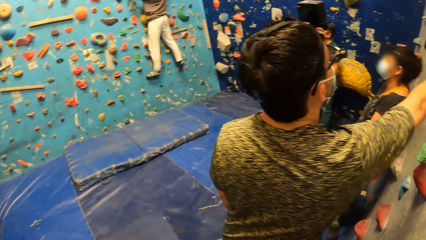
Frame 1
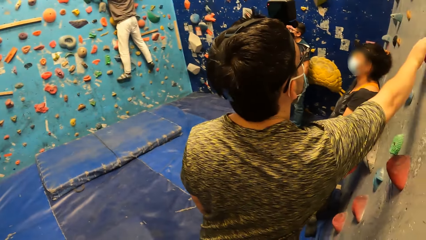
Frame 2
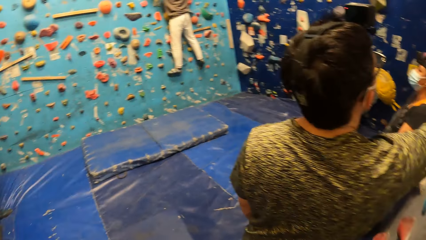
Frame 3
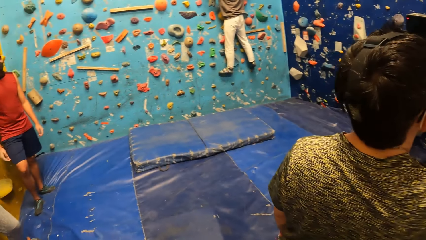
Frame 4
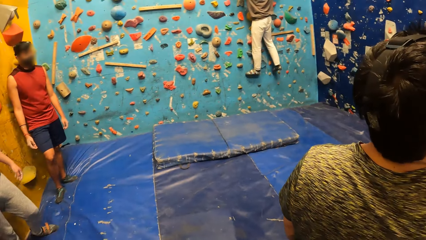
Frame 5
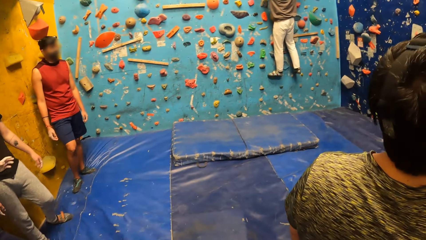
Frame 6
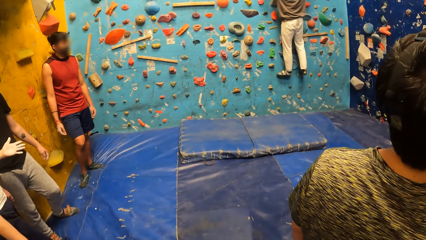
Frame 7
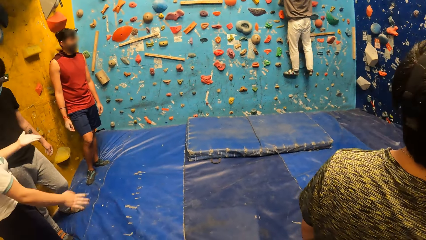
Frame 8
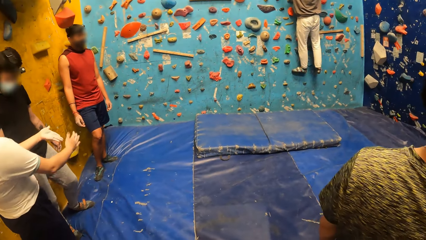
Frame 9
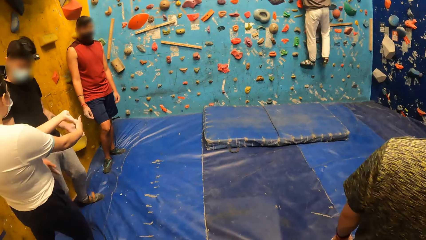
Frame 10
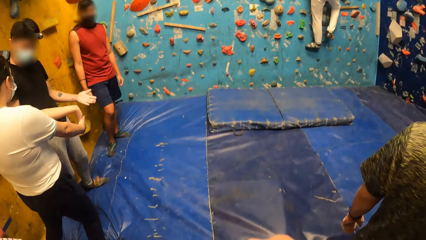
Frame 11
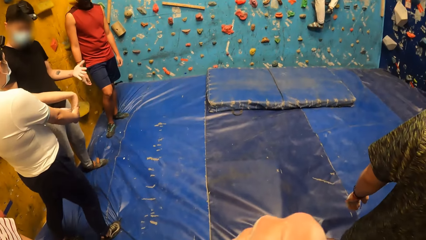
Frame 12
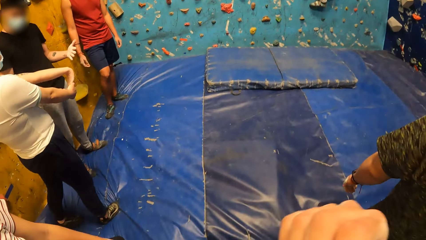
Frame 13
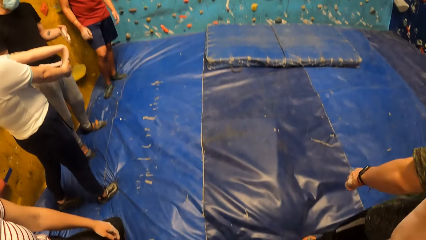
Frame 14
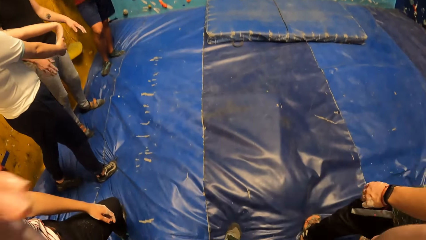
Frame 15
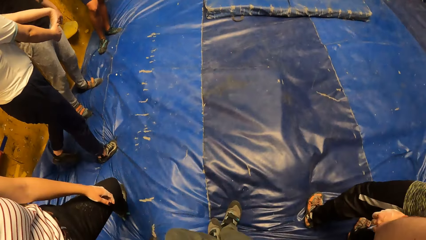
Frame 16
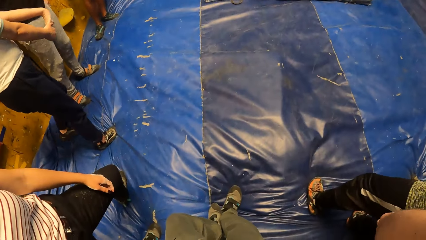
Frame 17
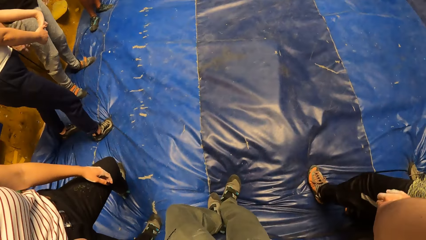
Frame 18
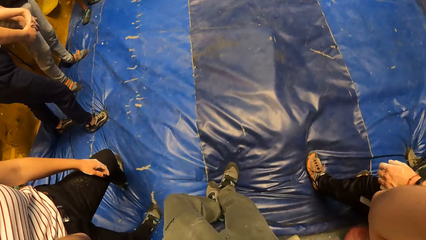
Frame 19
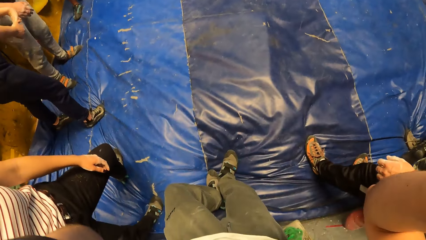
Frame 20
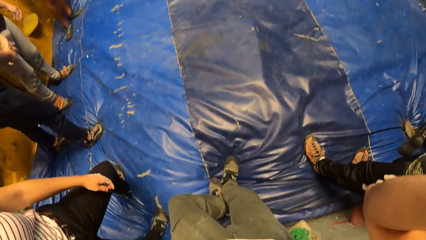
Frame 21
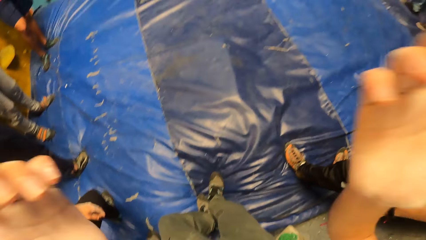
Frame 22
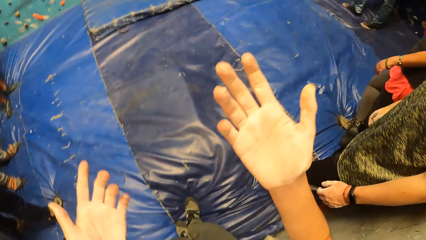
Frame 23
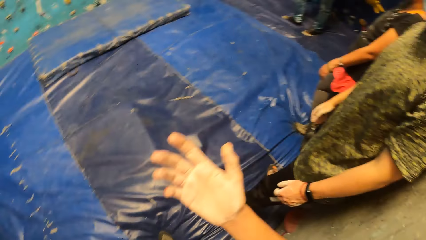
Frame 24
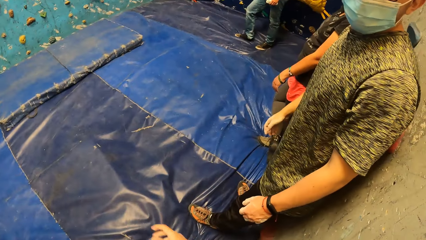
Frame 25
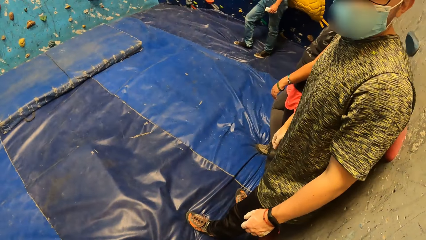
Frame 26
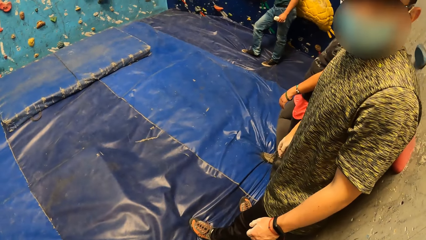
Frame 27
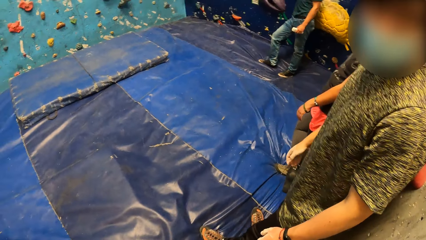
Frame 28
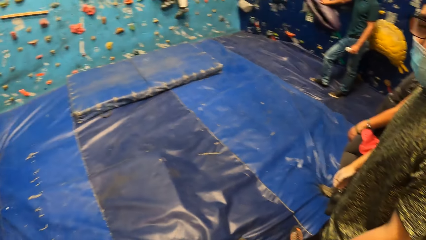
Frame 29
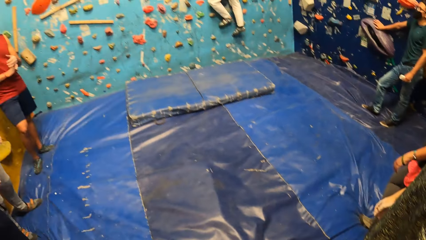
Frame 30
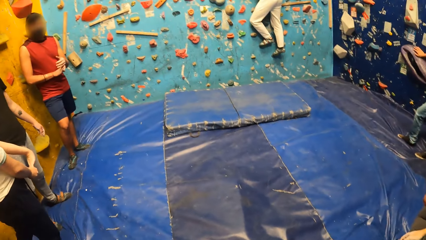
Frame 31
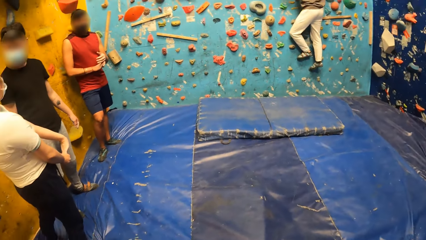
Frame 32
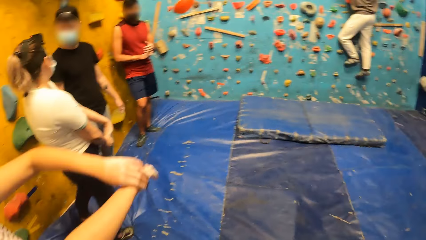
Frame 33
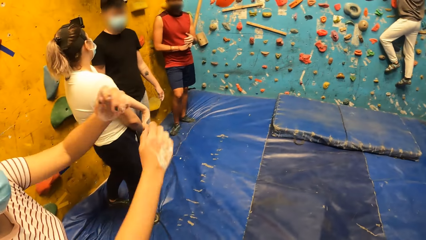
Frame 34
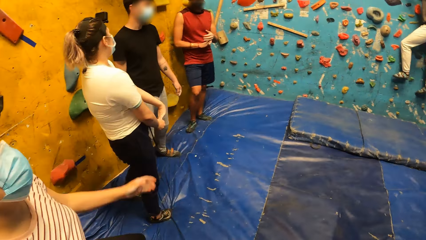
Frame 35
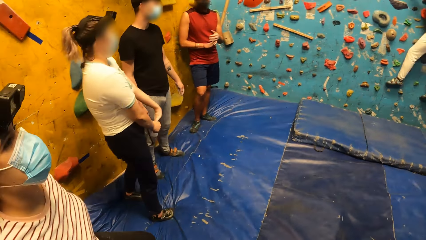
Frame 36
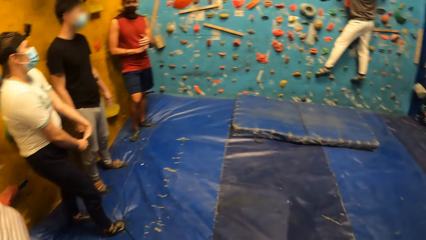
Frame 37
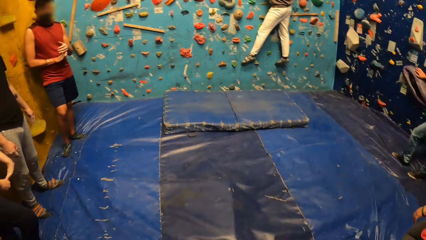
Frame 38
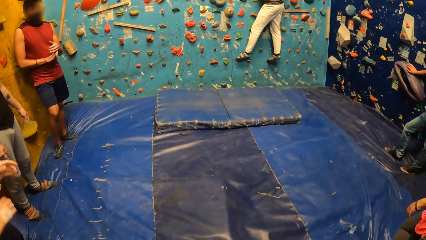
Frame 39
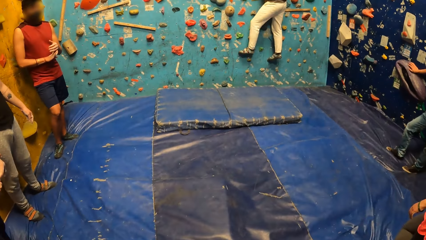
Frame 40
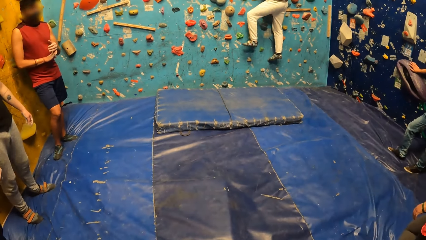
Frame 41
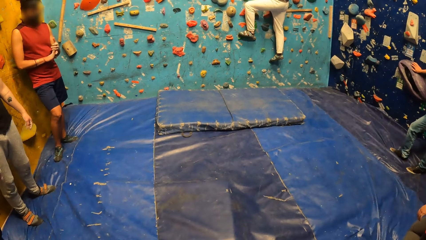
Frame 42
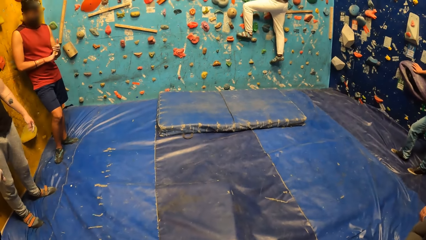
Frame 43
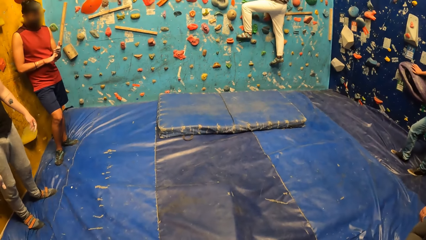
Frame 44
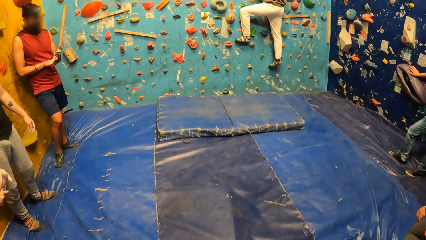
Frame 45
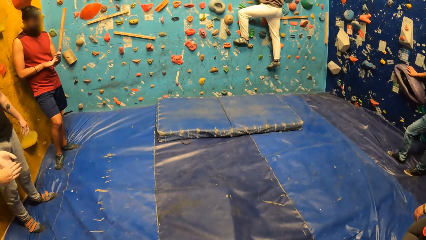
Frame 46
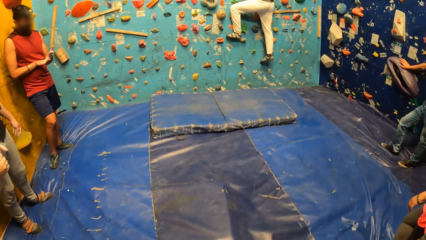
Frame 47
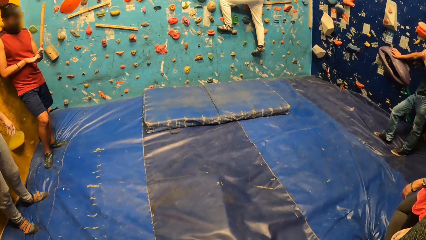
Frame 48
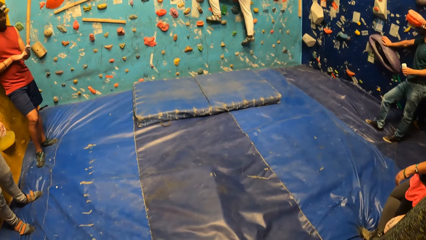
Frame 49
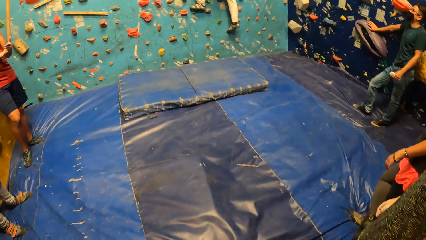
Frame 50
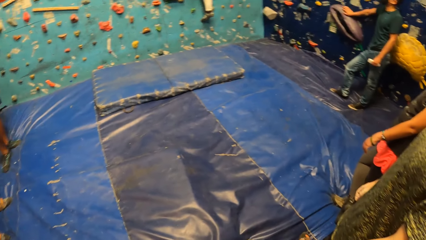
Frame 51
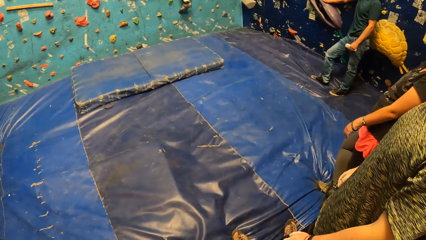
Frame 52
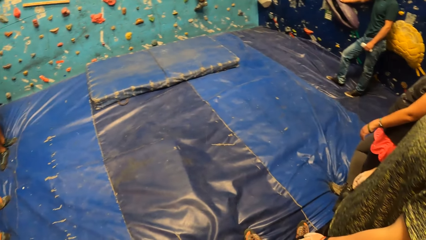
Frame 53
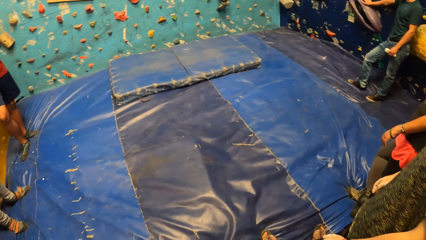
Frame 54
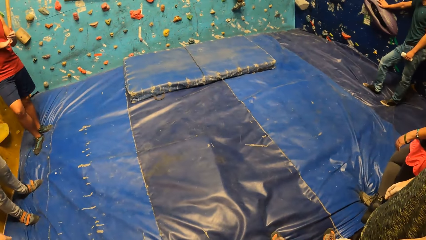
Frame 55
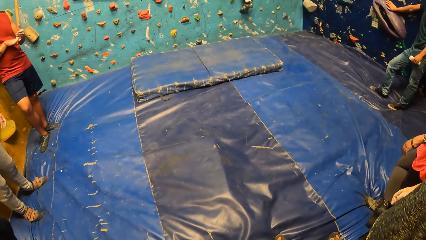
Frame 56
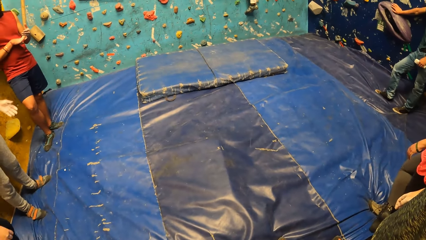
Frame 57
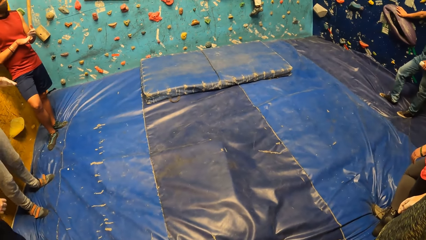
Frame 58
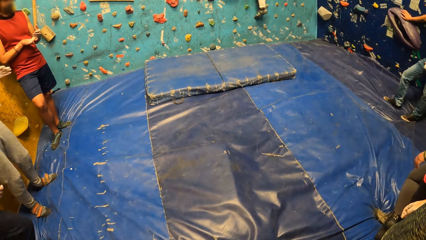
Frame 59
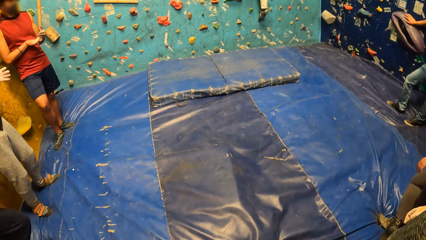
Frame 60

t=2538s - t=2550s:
The camera wearer lifts her hands. She looks at her hands. She looks around the climbing wall game.

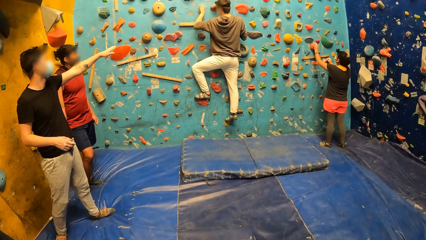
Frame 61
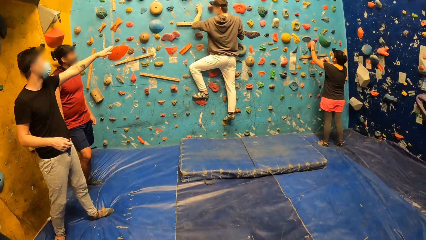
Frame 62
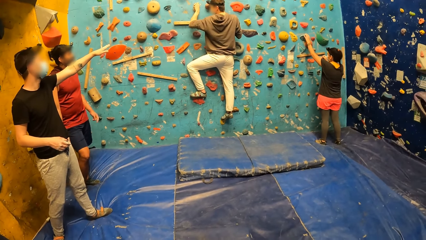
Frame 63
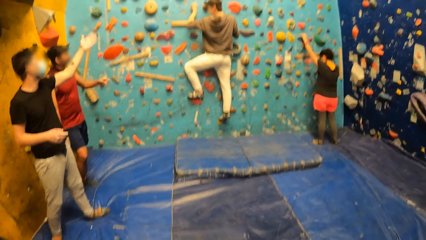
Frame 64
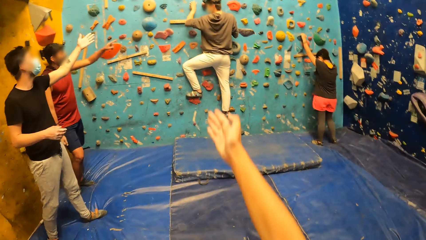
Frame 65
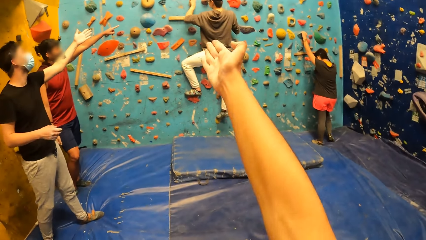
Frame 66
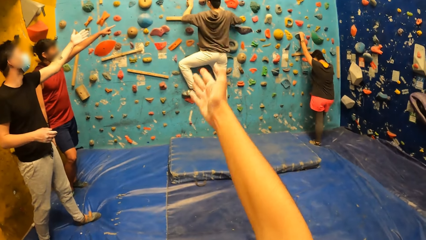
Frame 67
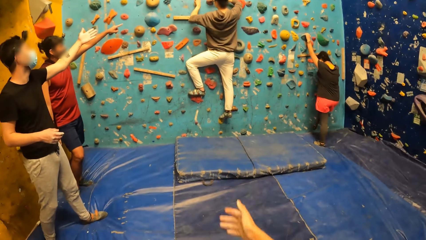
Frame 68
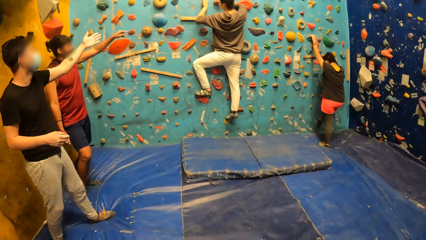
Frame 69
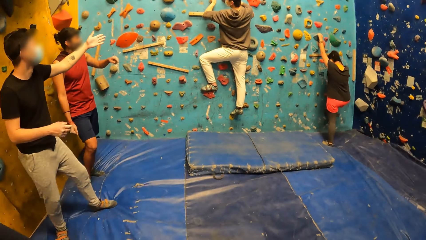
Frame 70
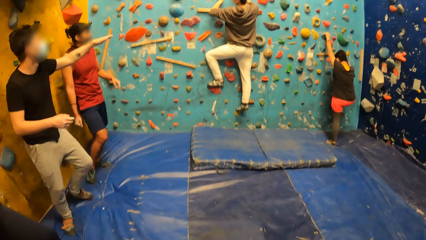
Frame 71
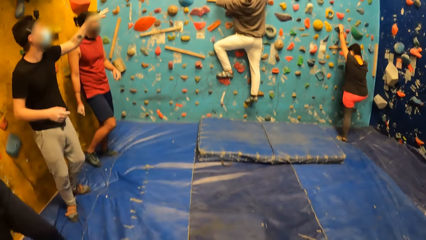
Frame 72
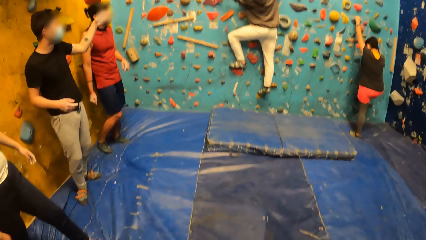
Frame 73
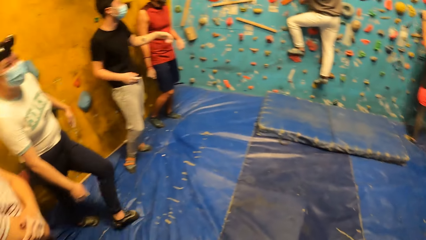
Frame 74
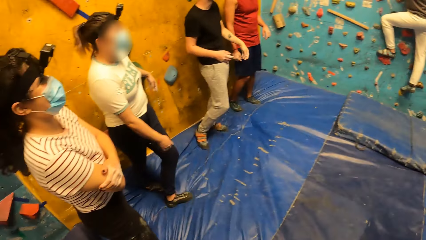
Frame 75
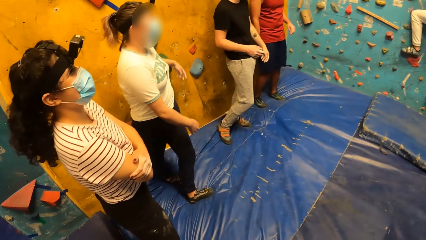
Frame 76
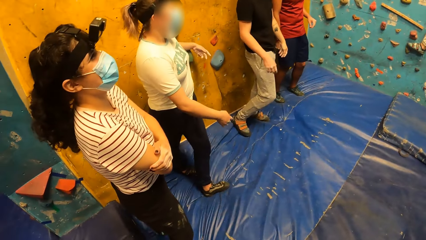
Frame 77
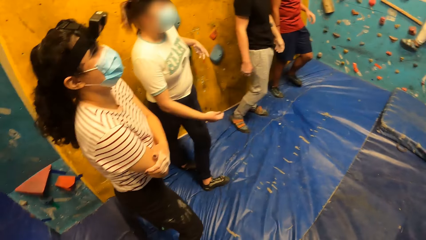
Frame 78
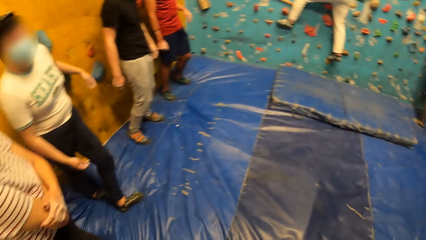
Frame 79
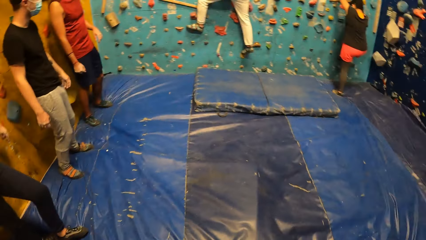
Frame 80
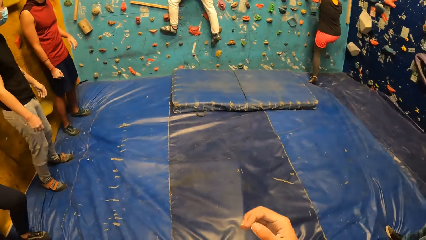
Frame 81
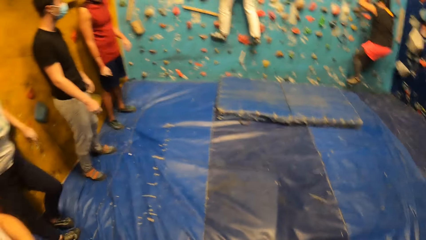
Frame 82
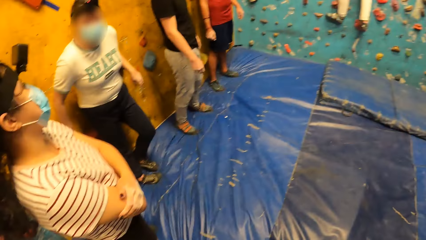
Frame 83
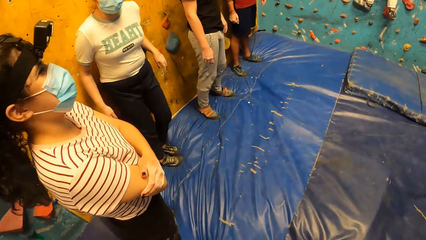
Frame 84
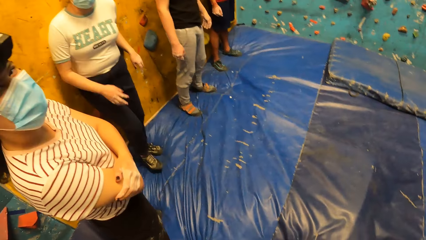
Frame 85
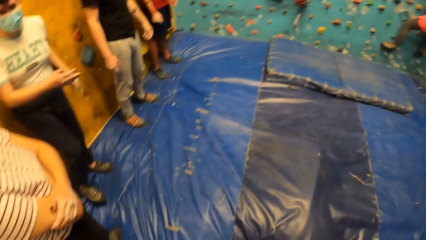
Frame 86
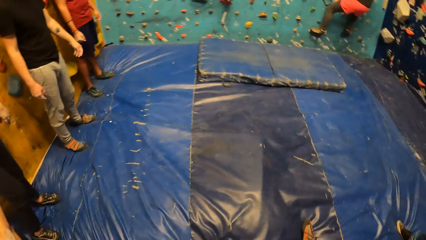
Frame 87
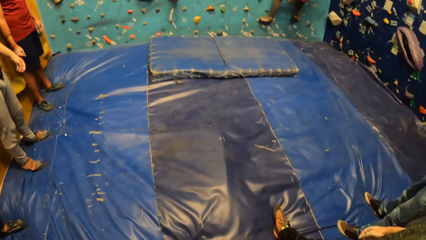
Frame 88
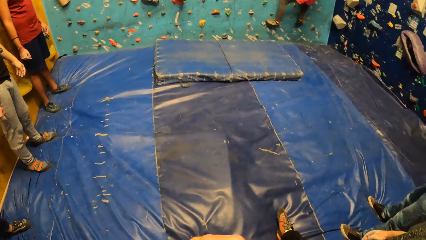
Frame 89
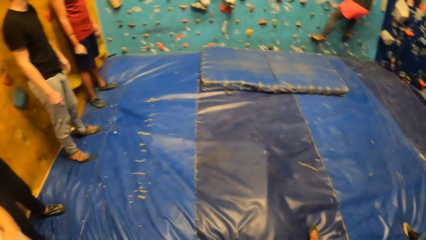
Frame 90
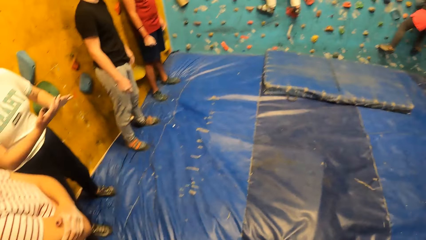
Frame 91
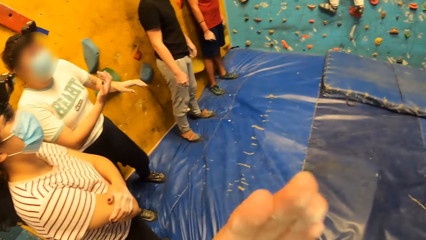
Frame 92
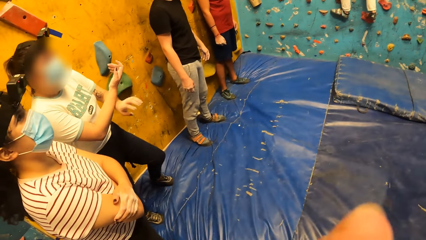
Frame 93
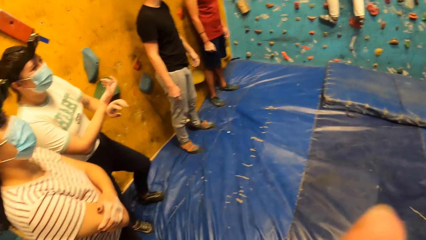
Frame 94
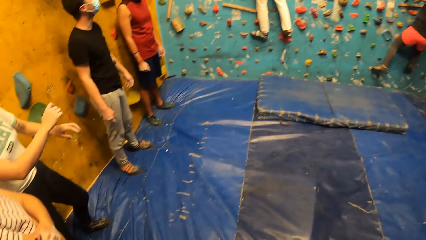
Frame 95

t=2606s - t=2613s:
The camera wearer points at the climbing wall game. A woman rock climbs. The camera wearer looks around the climbing wall game.
